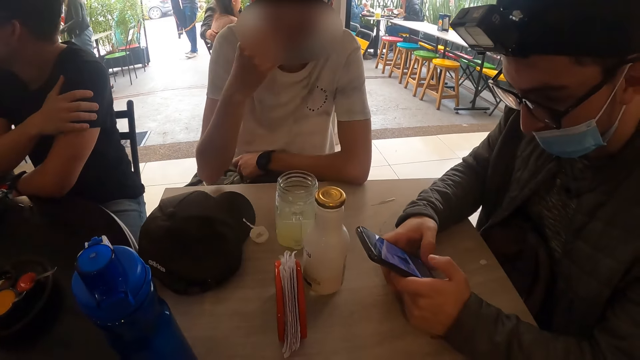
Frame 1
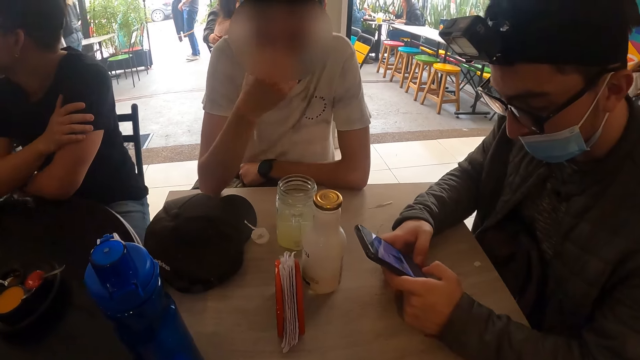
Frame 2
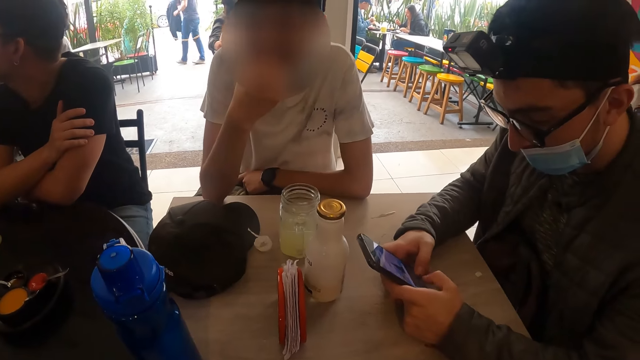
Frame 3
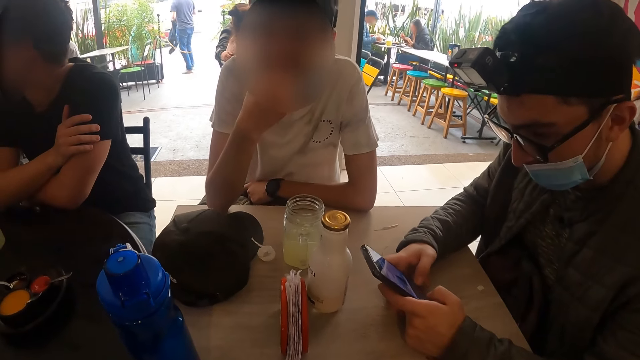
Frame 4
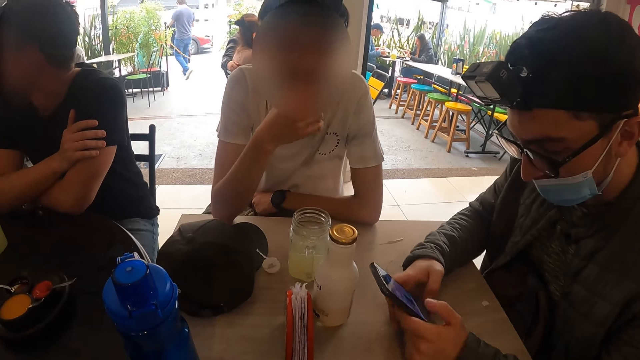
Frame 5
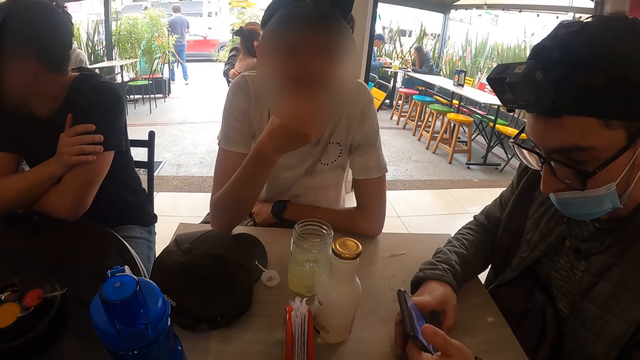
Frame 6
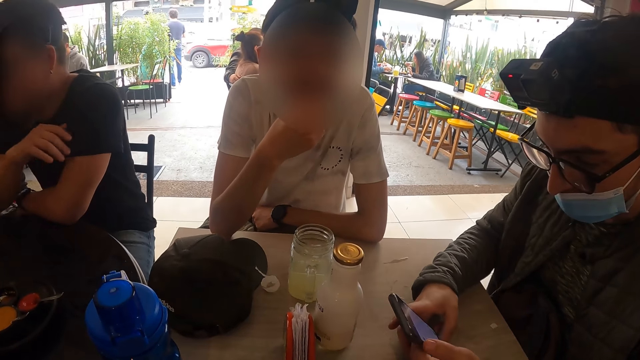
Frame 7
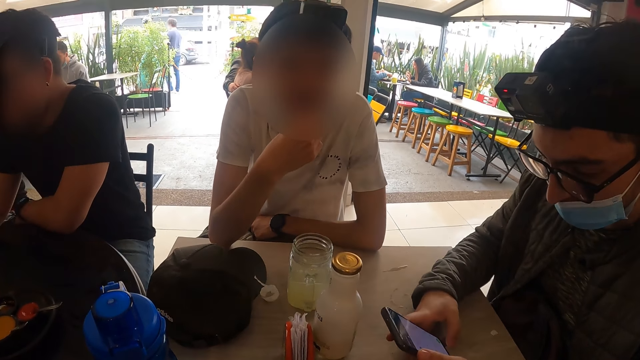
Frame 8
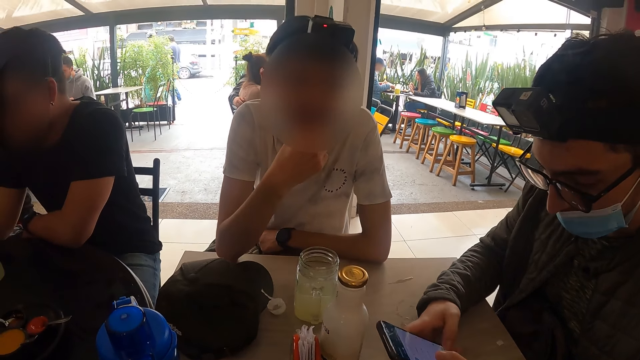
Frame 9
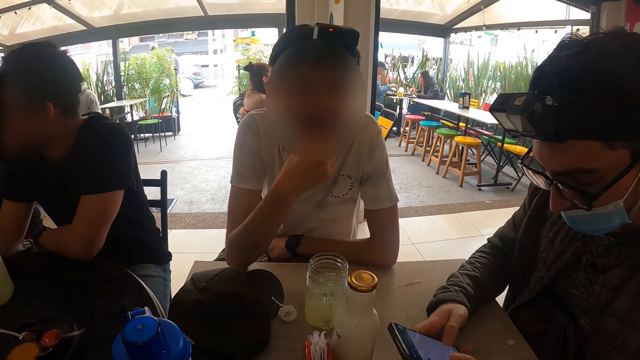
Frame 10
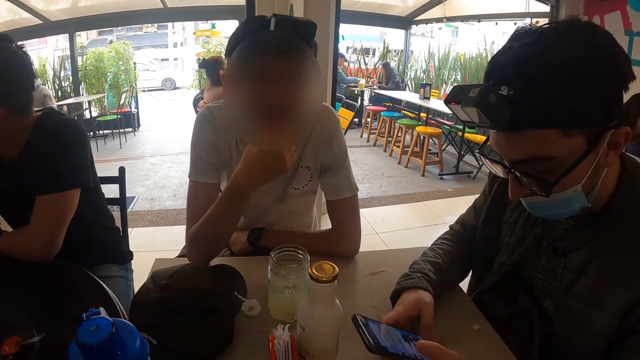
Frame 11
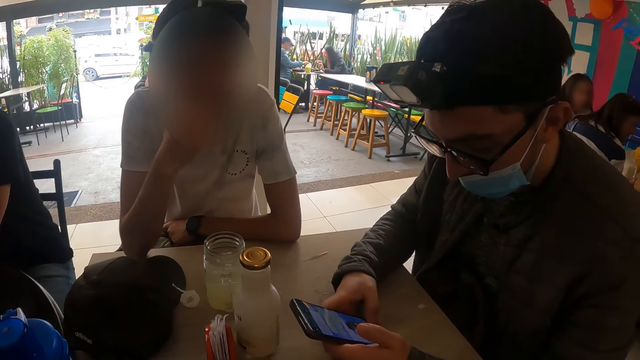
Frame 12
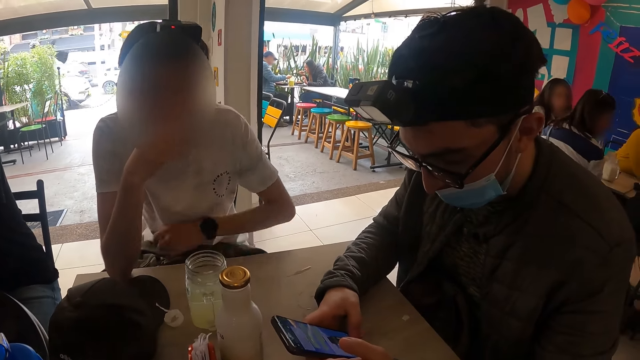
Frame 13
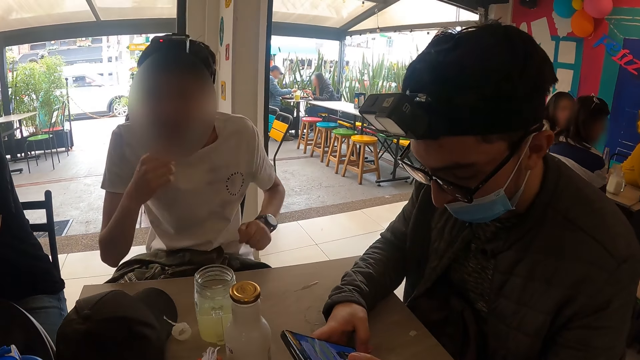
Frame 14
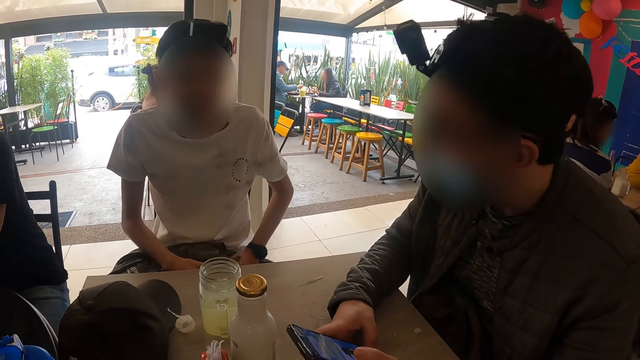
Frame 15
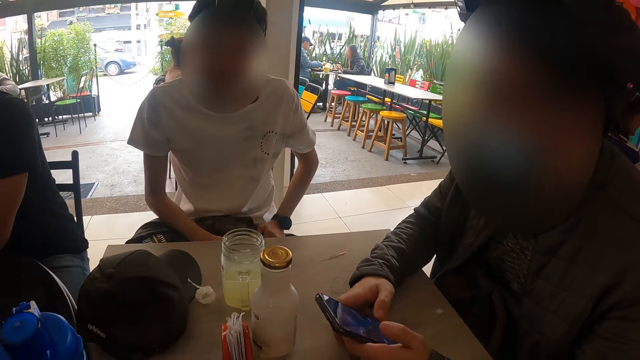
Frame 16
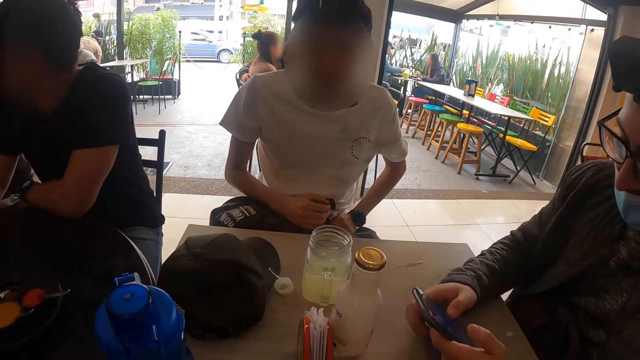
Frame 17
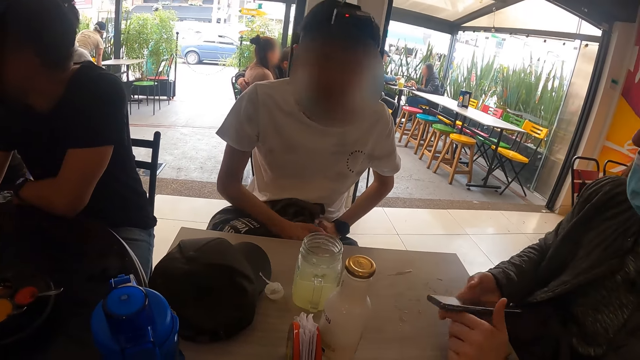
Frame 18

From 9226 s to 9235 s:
A man puts his left elbow on the table. Another man uses a mobile phone. The camera wearer interacts with the first man and the other man. The first man puts his right elbow on the table and places both hands on his lap.

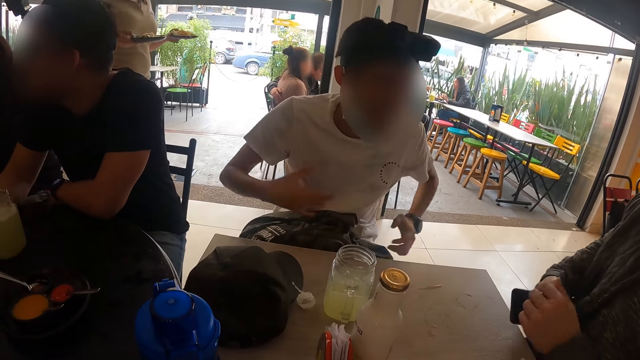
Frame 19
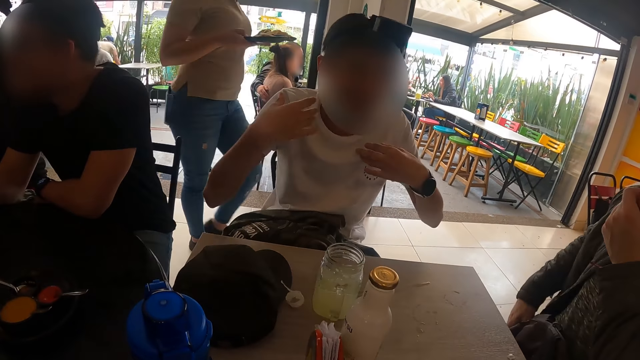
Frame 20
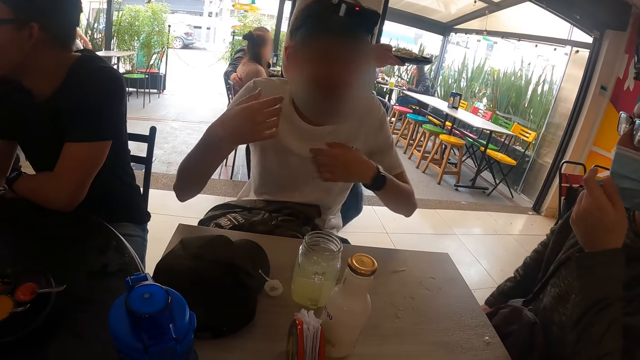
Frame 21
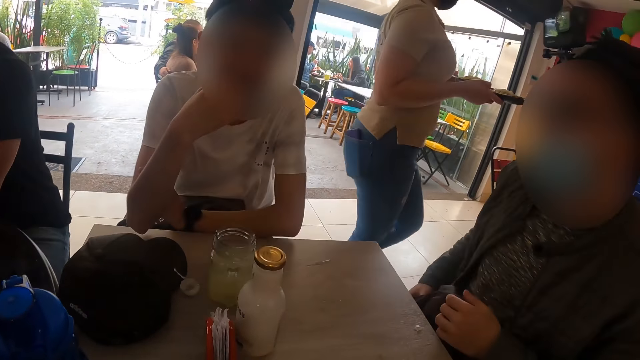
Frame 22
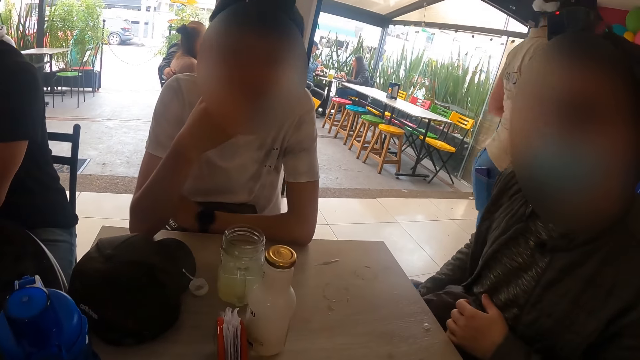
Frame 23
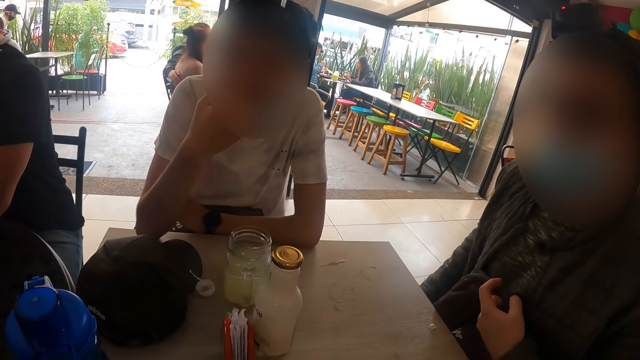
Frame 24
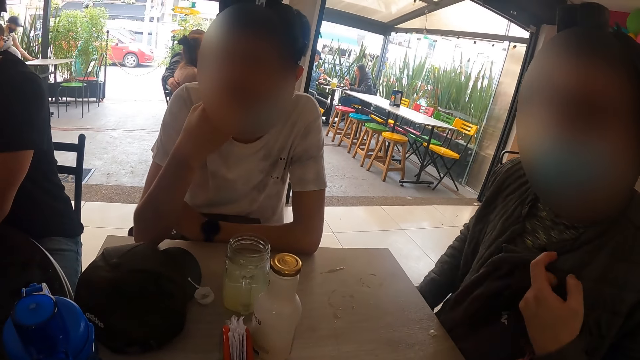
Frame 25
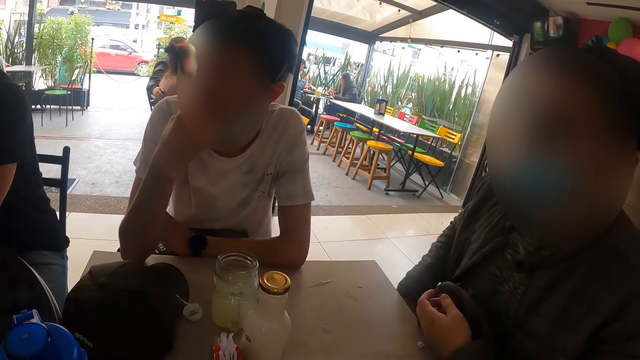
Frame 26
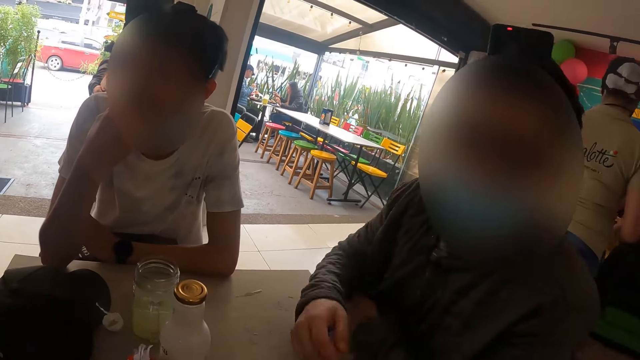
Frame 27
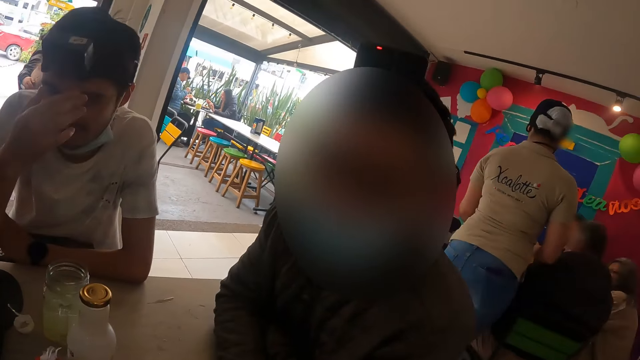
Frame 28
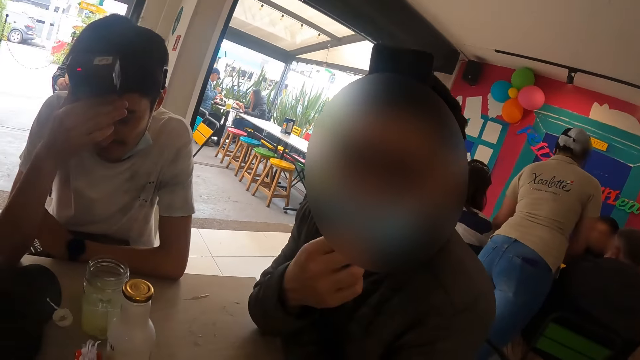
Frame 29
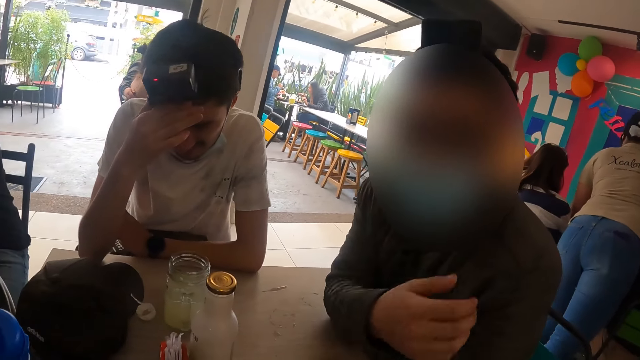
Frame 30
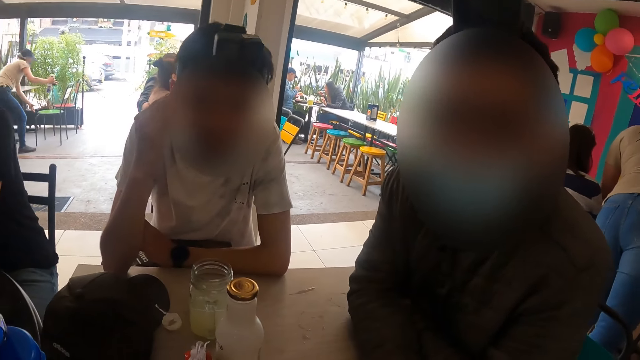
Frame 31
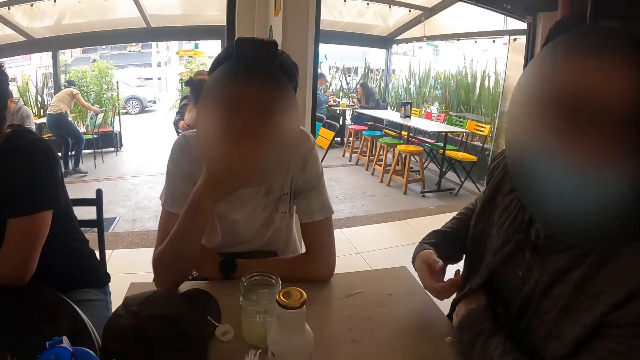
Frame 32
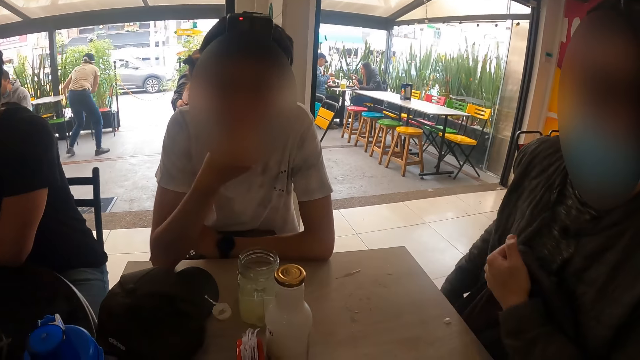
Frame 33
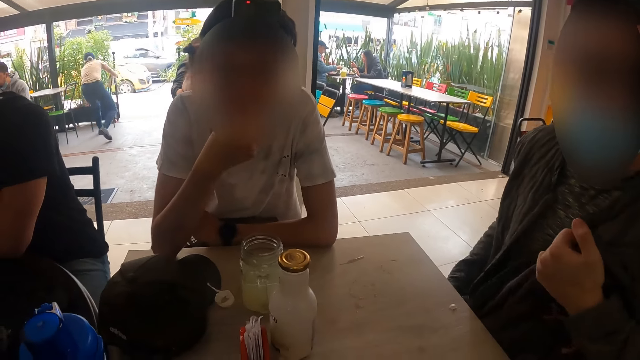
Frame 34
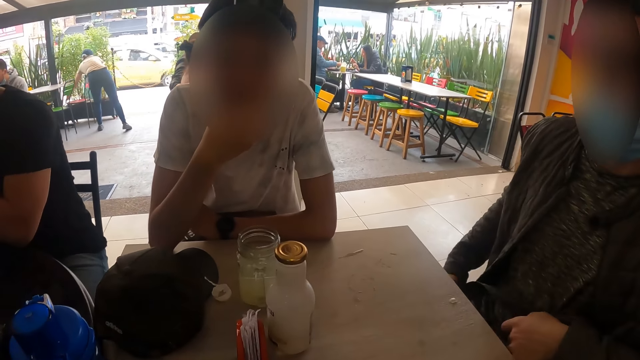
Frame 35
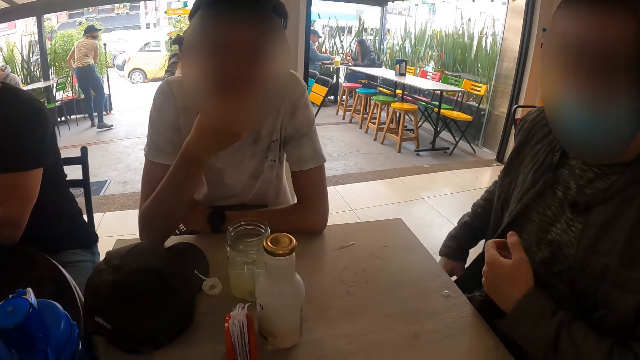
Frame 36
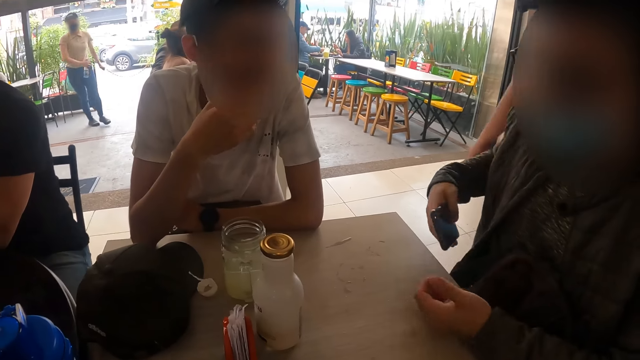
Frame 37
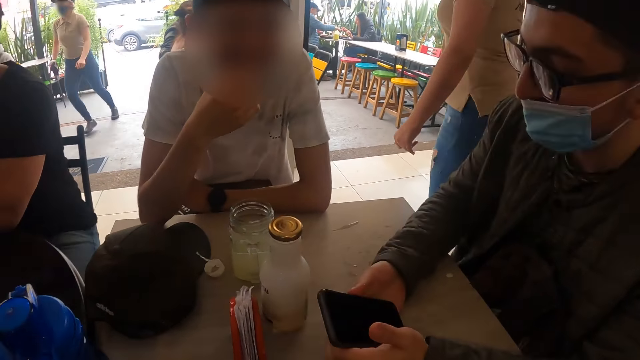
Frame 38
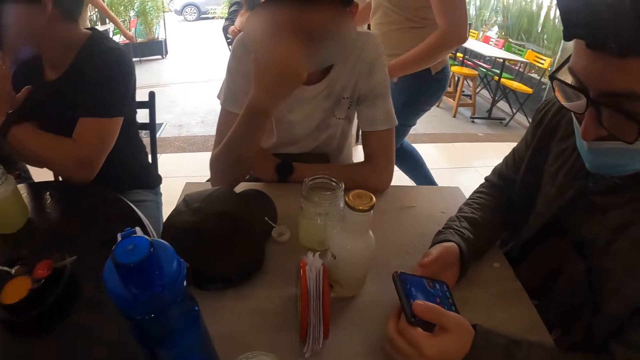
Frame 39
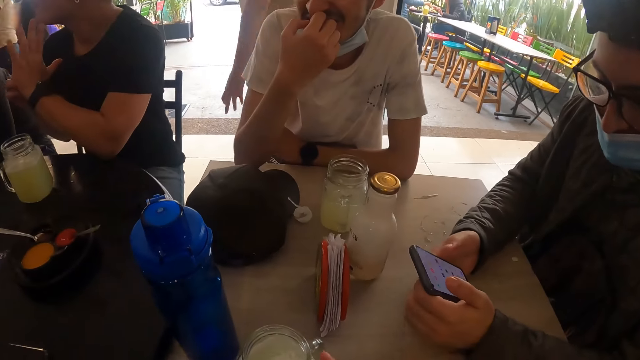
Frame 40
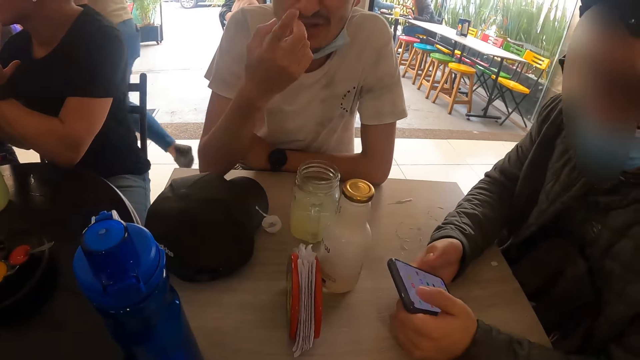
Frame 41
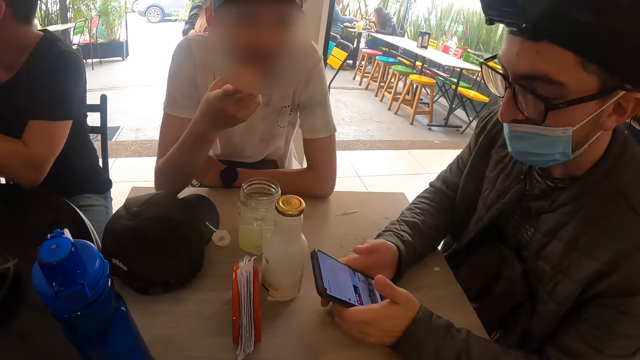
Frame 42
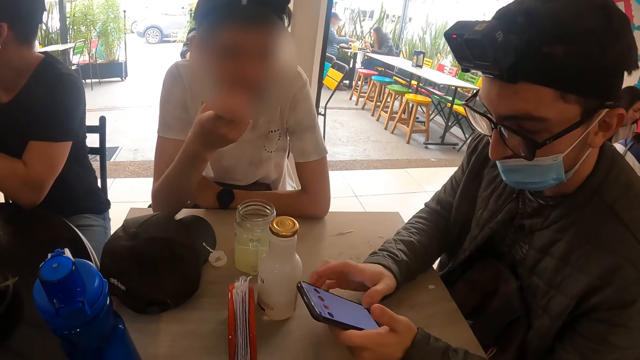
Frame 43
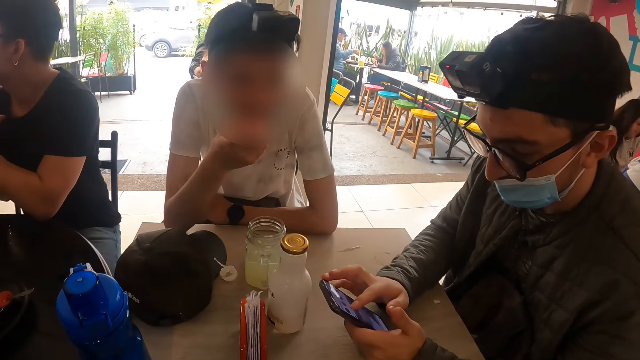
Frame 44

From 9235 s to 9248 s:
The camera wearer interacts with a man and another man. The other man puts the phone in his pocket with his right hand. The camera wearer interacts with the first man and the other man again. The other man adjusts his nose mask with his left hand. The first man places both elbows on the table. The other man puts both hands on the table and touches his nose mask with his right hand. The first man touches the camera on his head with his right hand. The camera wearer interacts with the first man and the other man. The other man adjusts the bag on his lap with his left hand, removes the phone from his pocket with his right hand, and operates the phone with both hands. The camera wearer interacts with the first man and the other man. He touches a cup on the table with his right hand.
